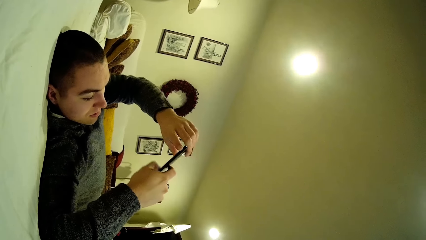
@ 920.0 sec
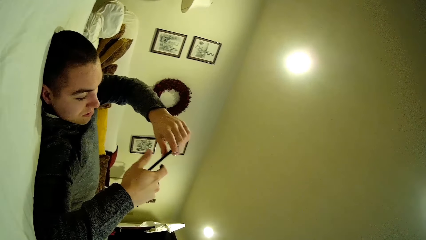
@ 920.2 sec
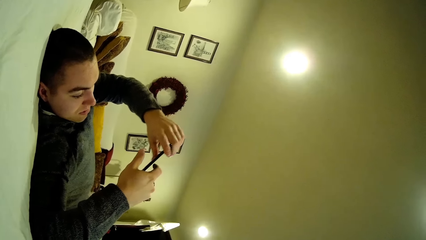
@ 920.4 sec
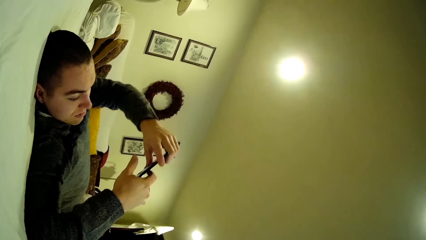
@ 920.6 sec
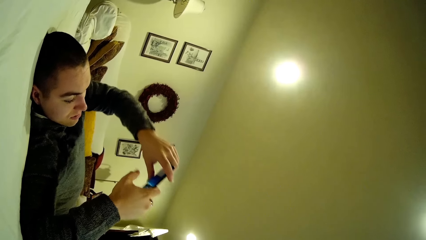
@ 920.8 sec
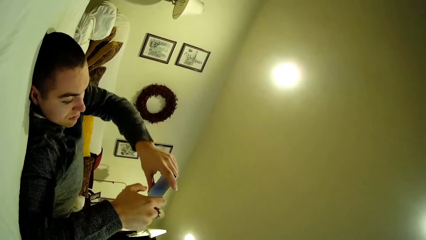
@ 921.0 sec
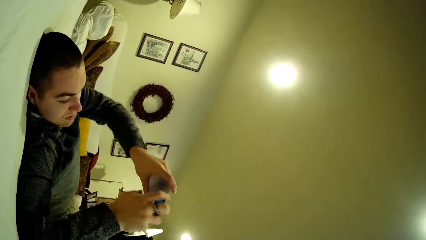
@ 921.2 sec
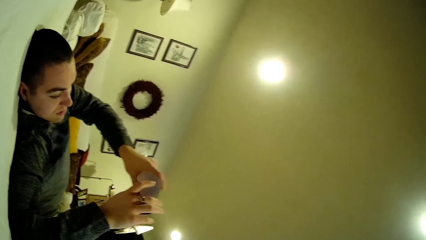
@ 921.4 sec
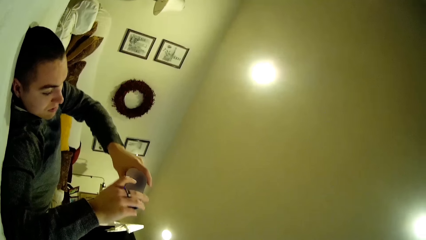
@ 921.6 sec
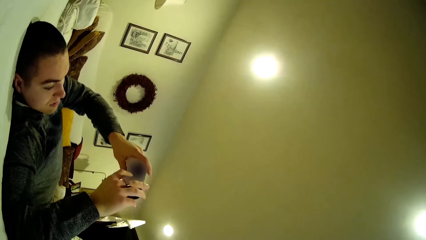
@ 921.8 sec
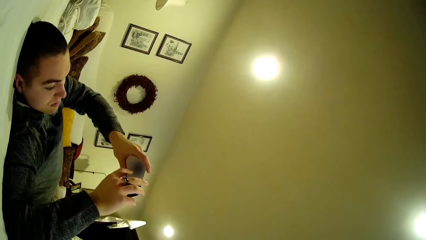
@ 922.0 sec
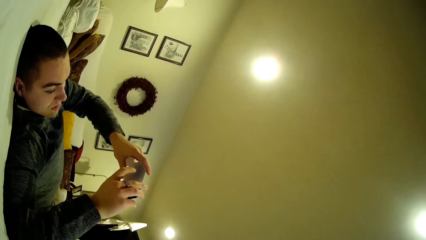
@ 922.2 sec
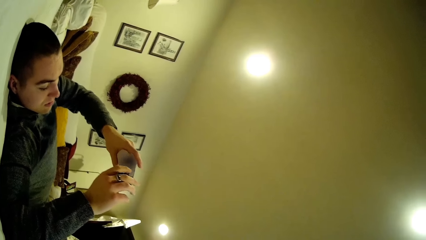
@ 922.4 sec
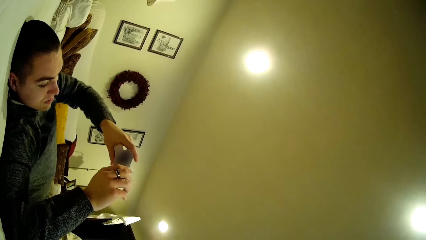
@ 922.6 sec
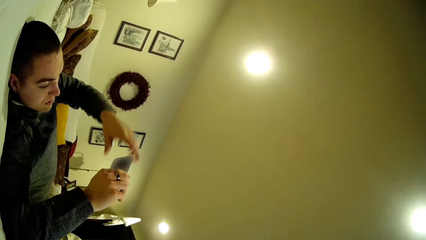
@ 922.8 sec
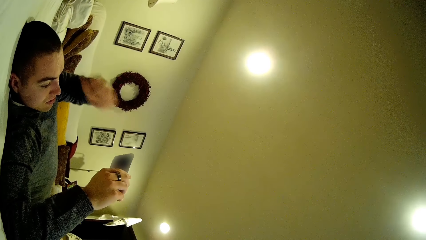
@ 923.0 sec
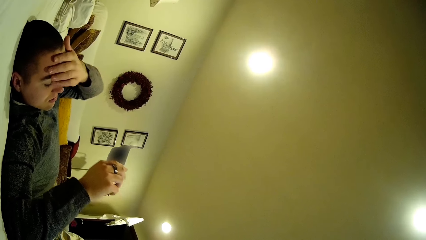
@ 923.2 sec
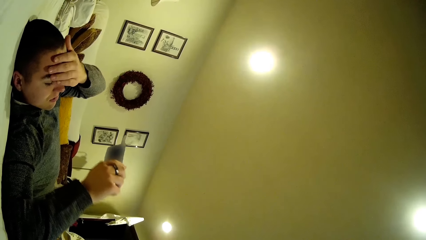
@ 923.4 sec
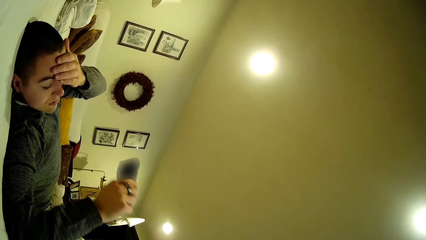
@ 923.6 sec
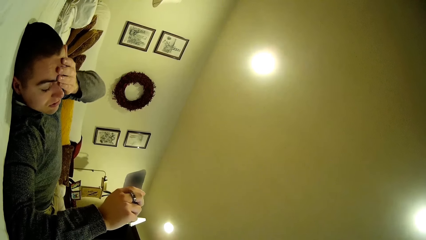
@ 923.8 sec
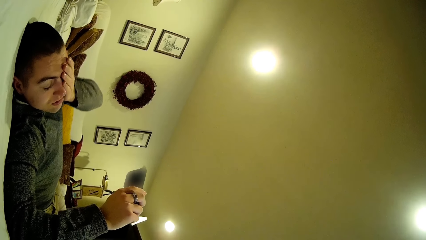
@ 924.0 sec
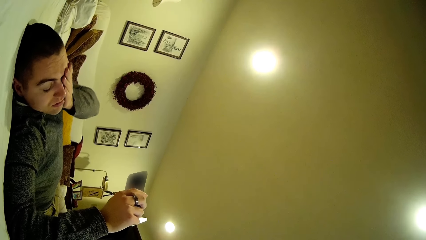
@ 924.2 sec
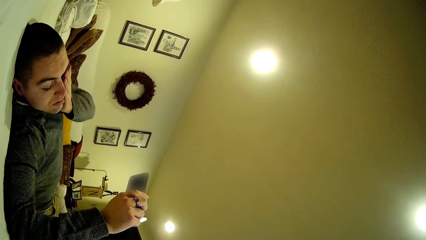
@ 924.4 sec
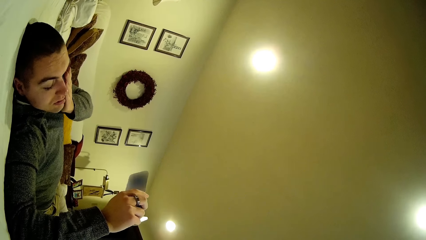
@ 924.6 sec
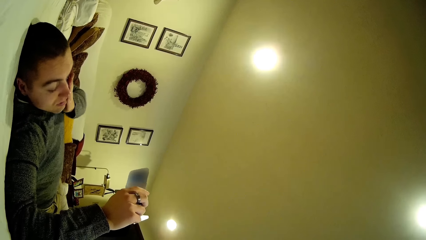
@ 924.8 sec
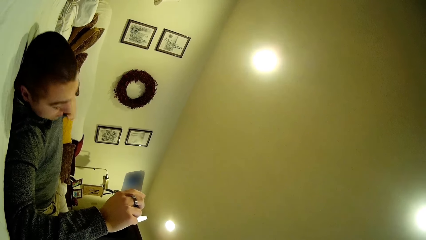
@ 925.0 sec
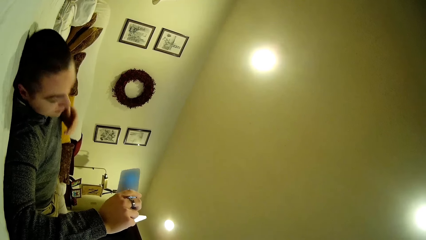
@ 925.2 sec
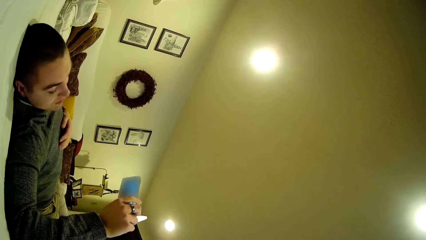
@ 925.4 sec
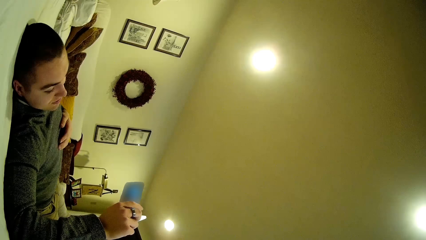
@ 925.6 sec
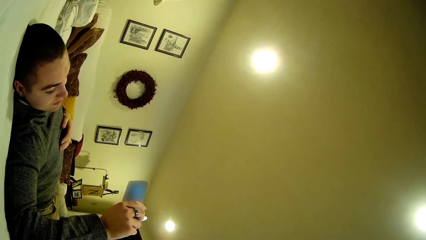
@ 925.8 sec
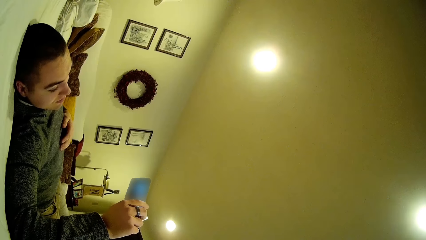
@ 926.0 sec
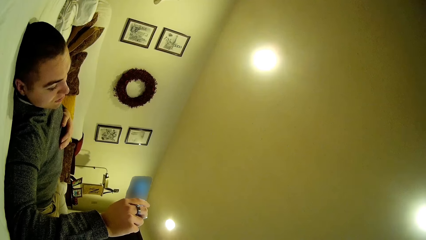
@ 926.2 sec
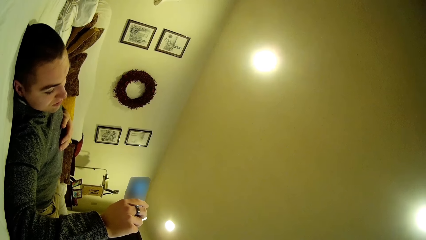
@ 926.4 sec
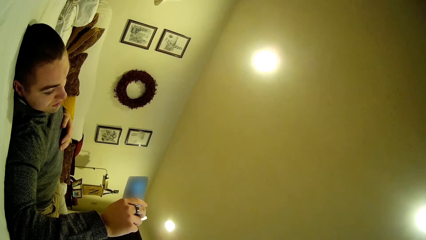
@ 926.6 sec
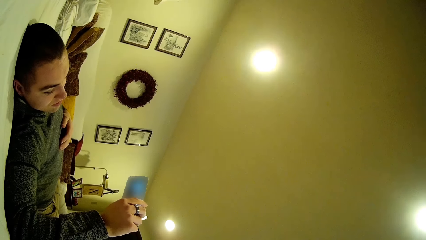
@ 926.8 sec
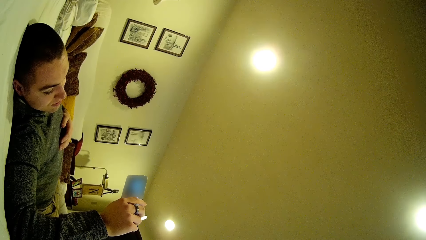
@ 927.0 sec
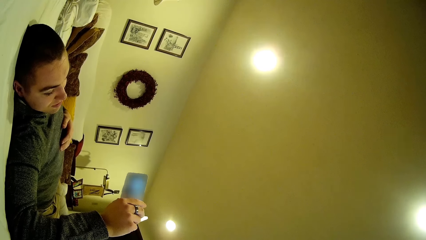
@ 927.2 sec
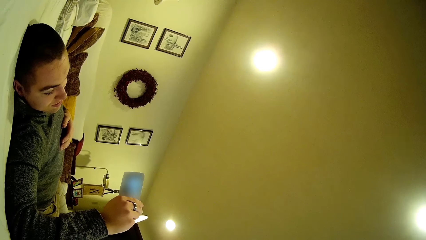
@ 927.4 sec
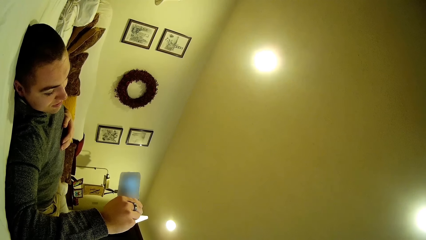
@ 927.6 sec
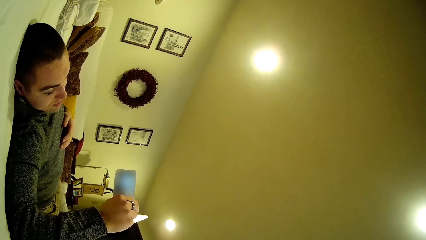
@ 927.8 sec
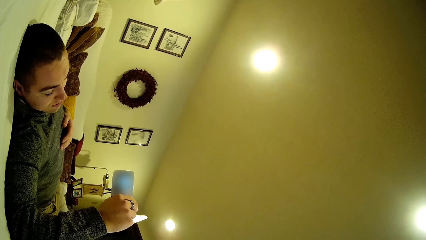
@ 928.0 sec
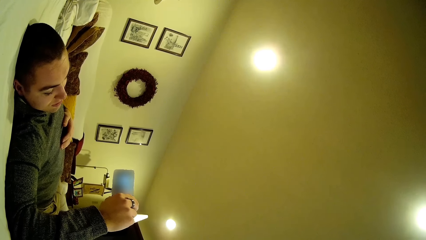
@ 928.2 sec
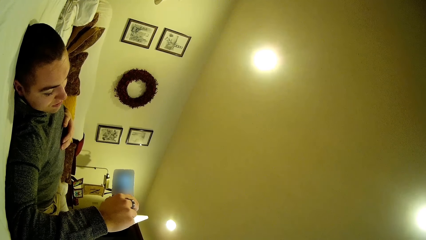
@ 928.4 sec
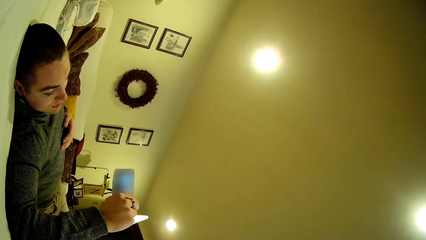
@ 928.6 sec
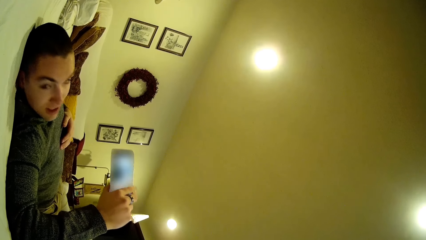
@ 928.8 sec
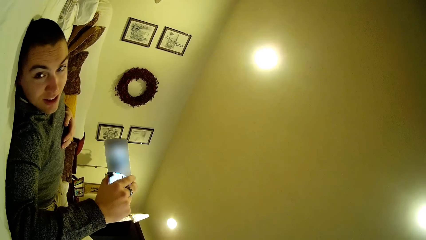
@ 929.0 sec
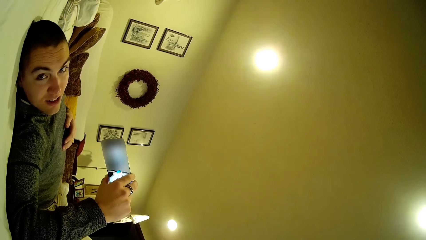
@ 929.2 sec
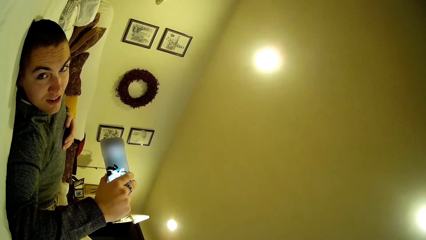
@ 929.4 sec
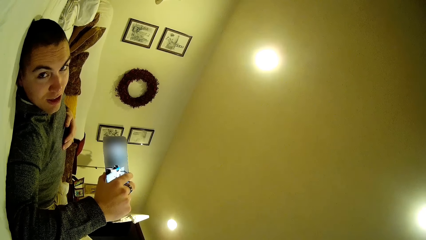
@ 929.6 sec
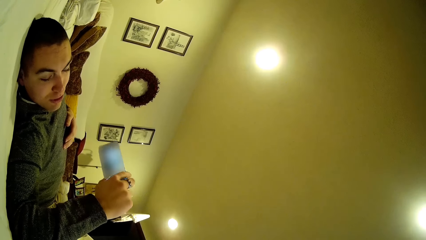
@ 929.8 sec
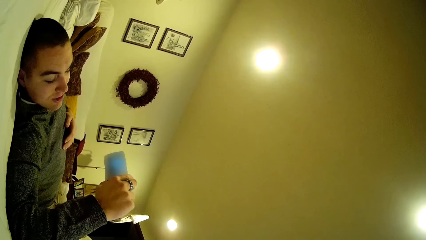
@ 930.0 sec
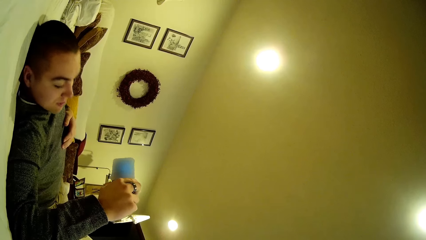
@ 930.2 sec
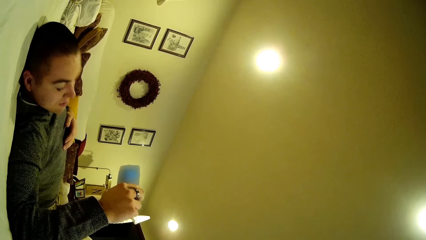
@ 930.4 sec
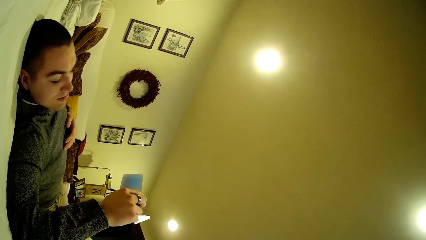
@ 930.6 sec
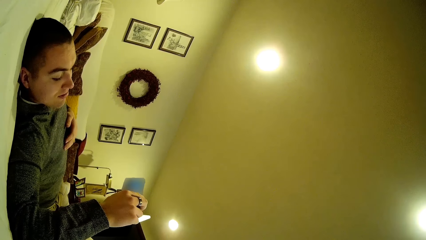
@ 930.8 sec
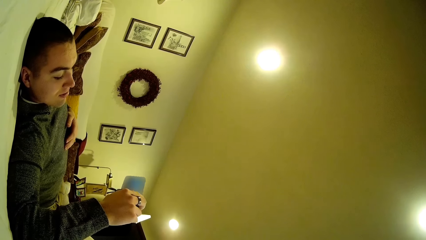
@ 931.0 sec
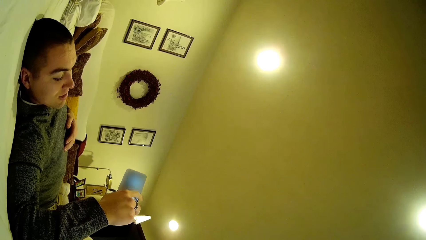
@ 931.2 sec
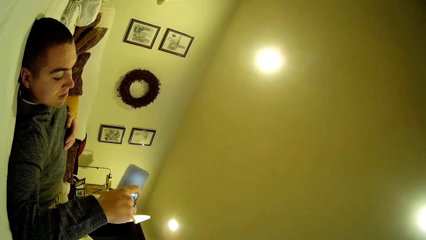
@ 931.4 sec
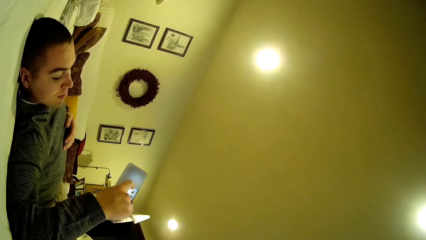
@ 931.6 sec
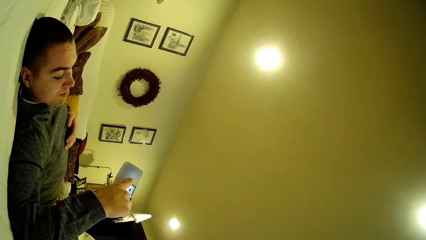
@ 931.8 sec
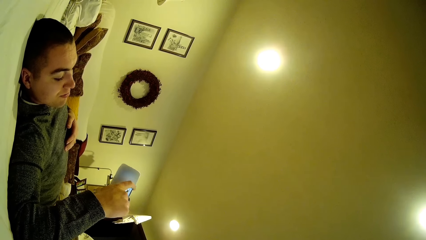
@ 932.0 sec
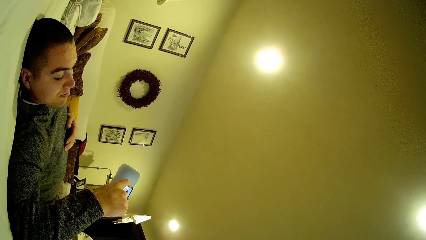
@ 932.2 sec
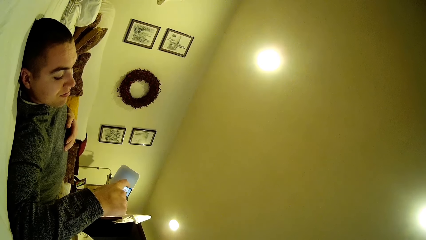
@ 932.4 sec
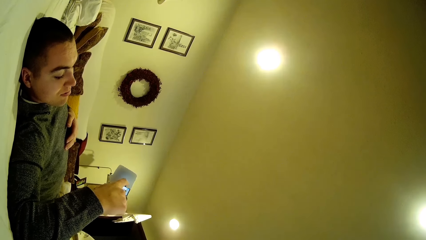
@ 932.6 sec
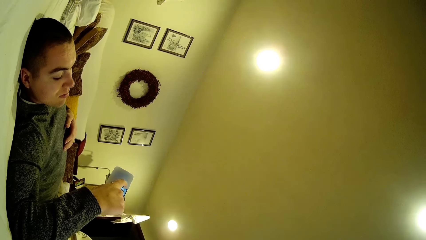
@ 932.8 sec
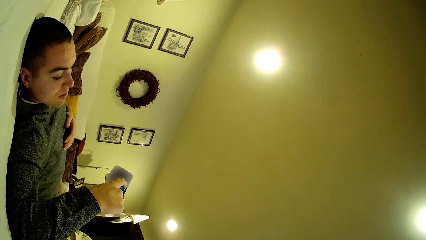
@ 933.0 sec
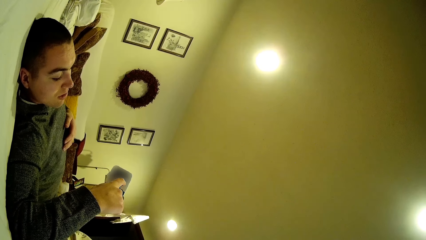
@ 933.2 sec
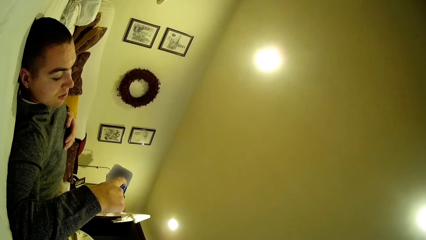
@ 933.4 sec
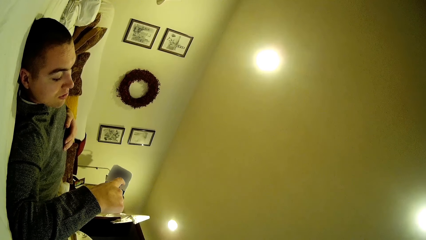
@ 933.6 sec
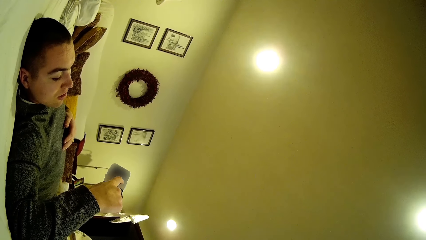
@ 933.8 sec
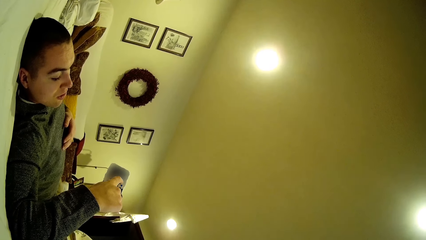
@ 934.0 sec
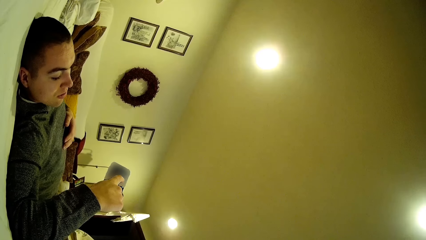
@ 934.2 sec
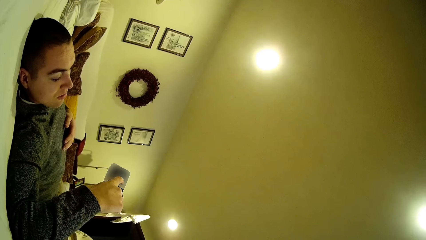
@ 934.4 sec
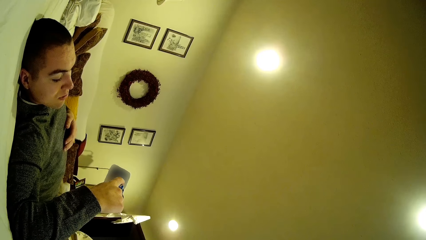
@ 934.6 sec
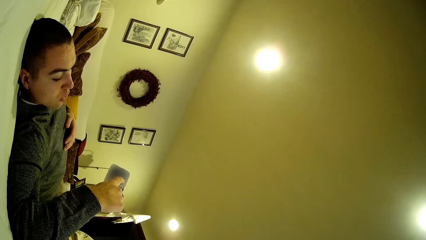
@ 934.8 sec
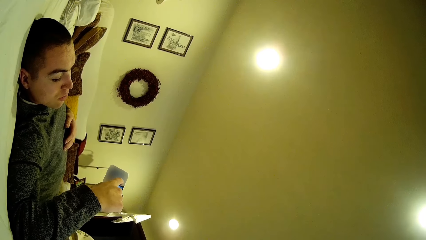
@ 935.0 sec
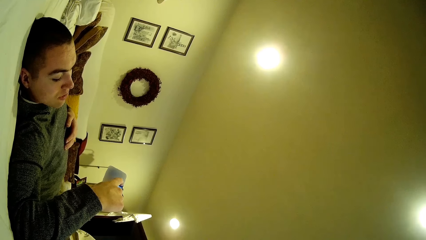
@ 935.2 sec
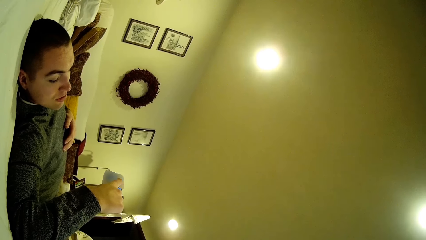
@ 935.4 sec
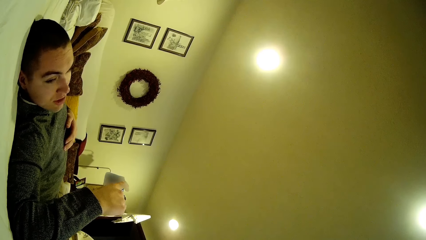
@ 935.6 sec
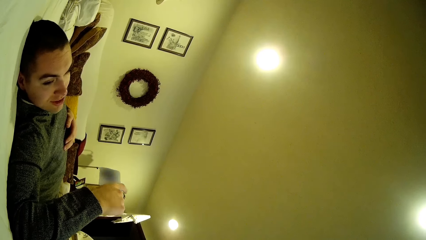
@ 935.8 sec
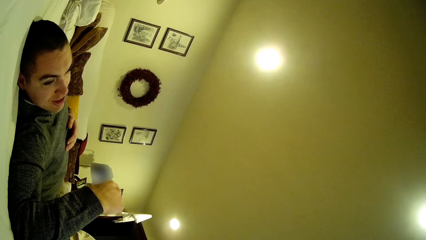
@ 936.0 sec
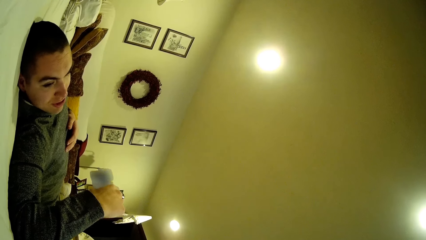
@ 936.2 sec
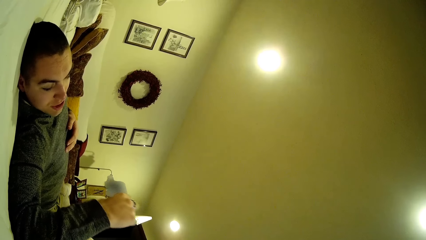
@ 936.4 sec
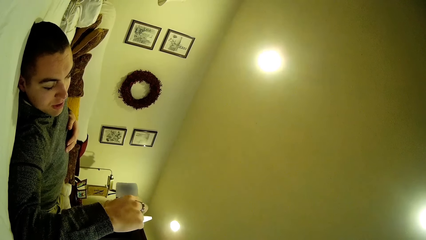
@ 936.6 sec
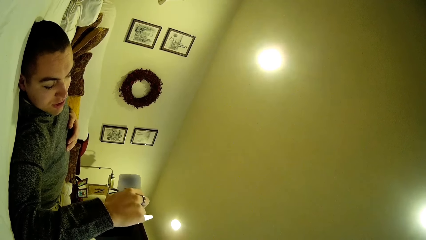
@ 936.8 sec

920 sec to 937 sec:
A man turns the phone. The man watches the phone videos. The man touches the face. The camera wearer touches the chest. The man uses the phone, lifts the phone, and uses the phone.
